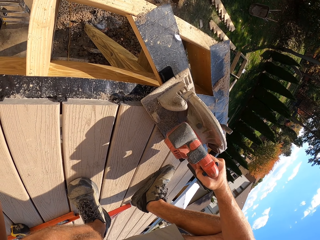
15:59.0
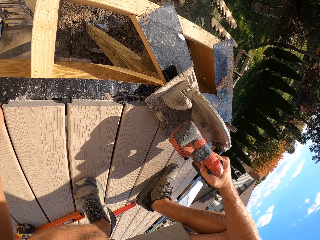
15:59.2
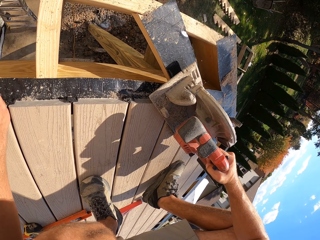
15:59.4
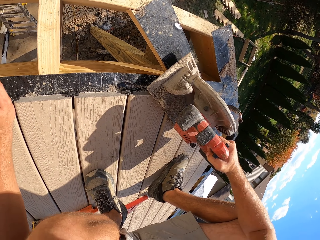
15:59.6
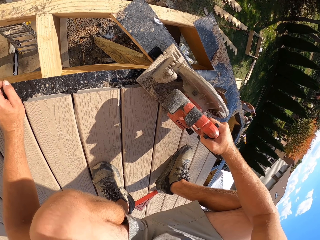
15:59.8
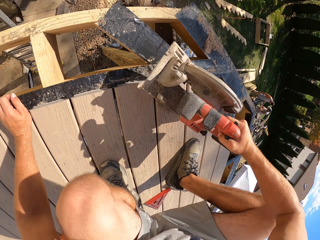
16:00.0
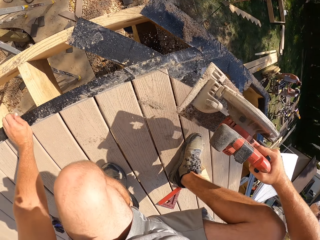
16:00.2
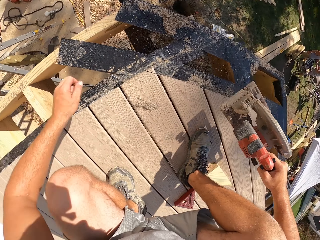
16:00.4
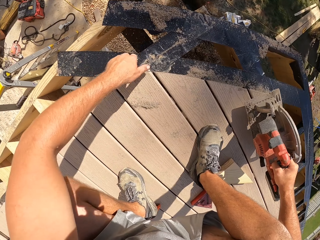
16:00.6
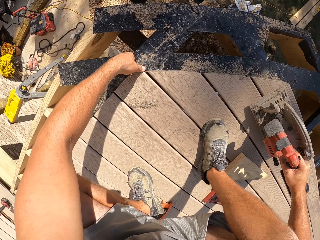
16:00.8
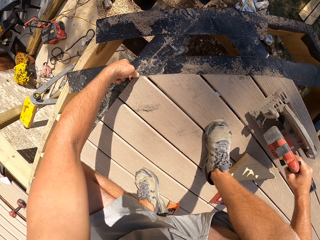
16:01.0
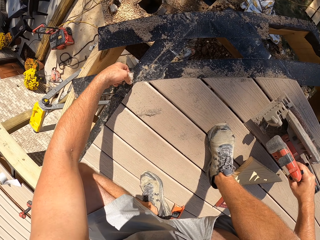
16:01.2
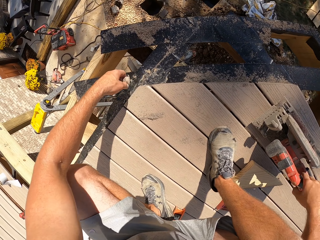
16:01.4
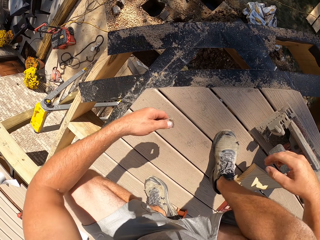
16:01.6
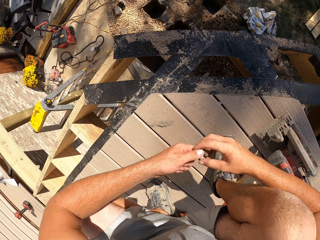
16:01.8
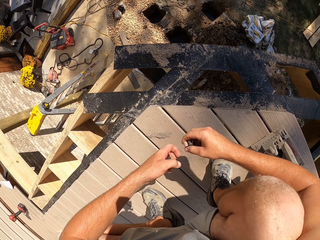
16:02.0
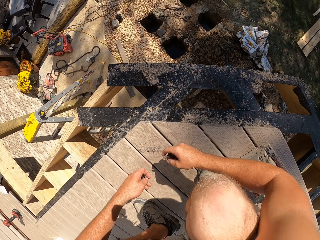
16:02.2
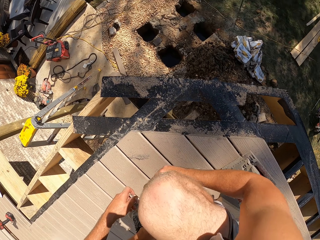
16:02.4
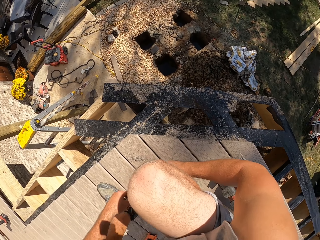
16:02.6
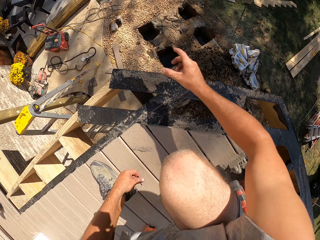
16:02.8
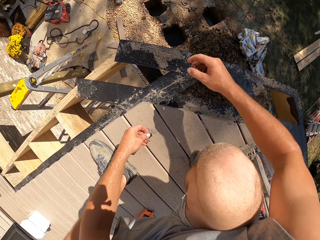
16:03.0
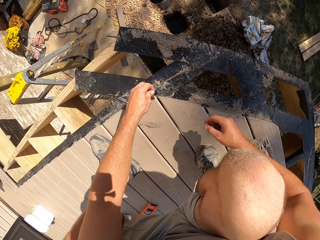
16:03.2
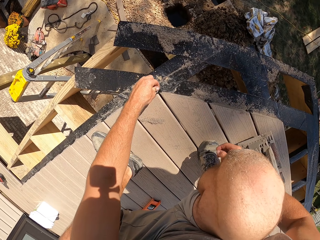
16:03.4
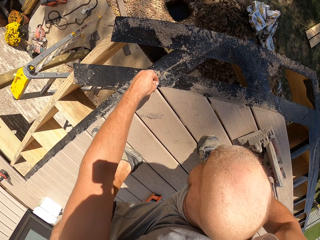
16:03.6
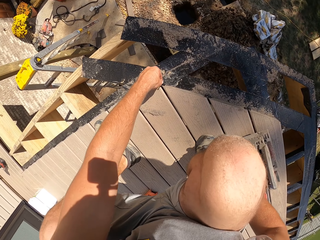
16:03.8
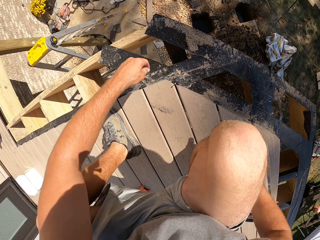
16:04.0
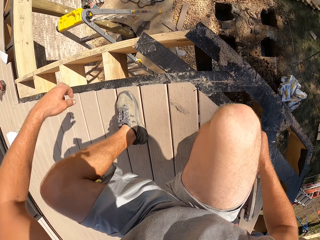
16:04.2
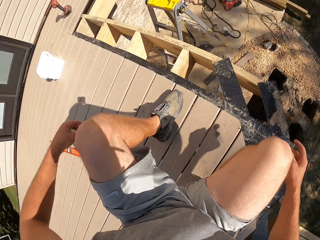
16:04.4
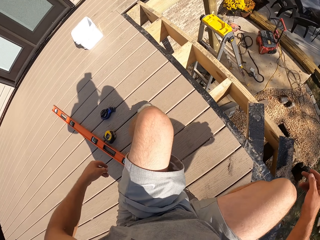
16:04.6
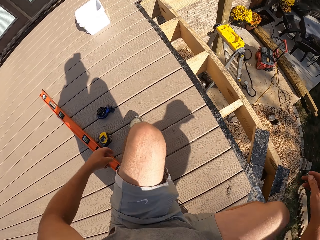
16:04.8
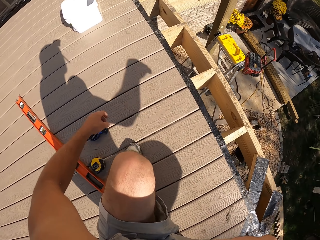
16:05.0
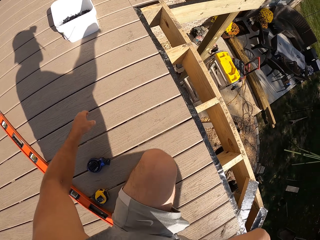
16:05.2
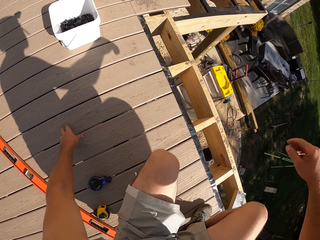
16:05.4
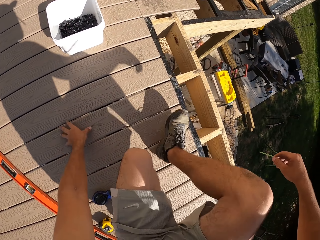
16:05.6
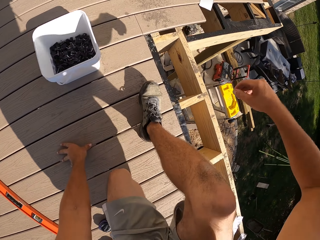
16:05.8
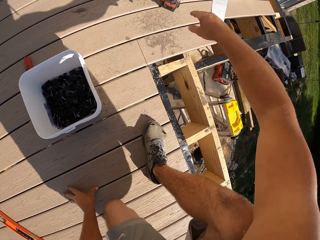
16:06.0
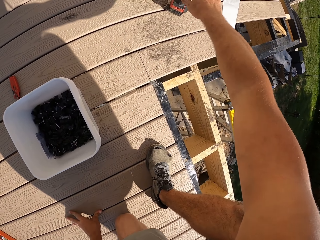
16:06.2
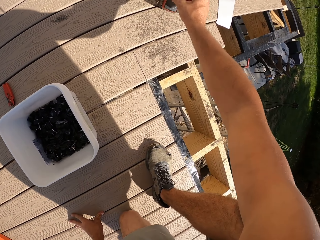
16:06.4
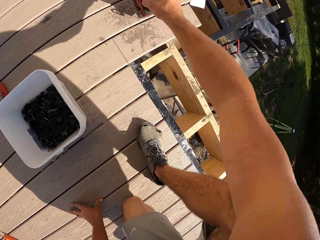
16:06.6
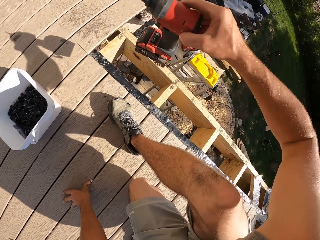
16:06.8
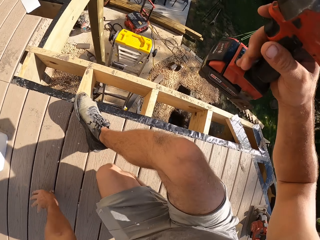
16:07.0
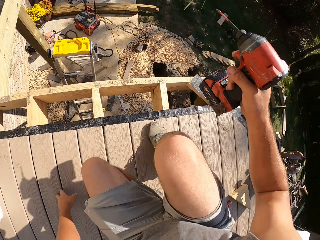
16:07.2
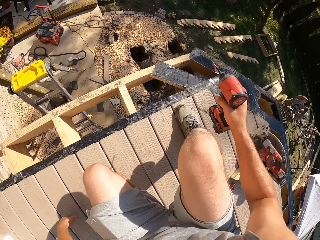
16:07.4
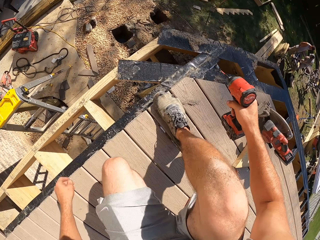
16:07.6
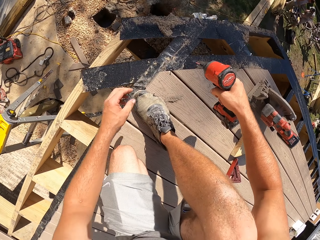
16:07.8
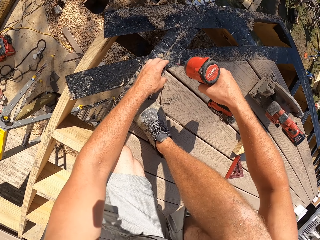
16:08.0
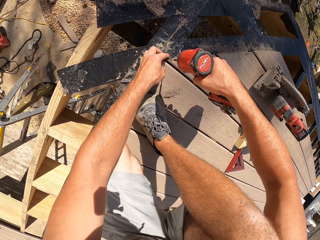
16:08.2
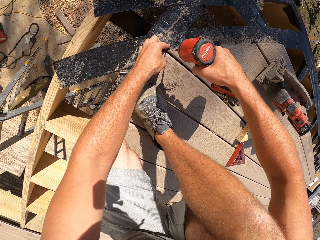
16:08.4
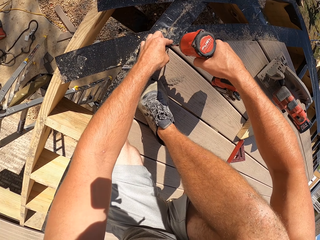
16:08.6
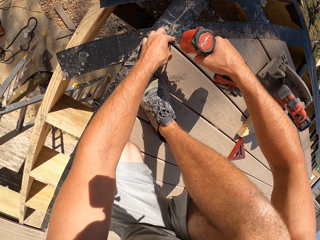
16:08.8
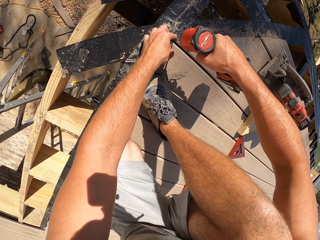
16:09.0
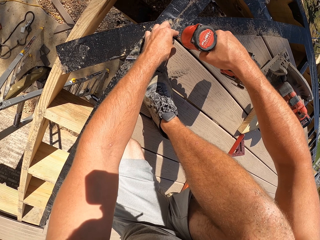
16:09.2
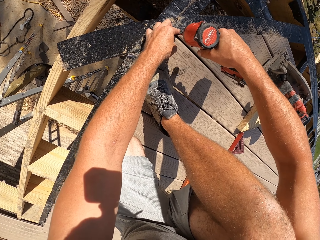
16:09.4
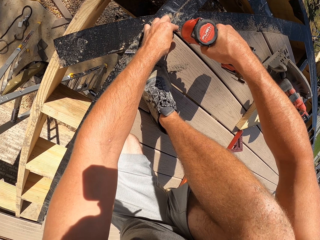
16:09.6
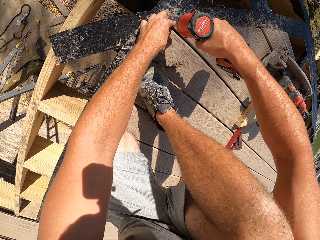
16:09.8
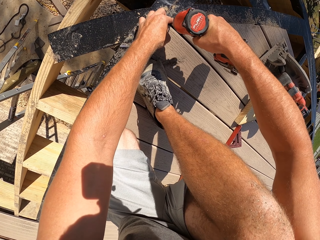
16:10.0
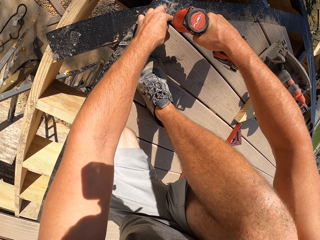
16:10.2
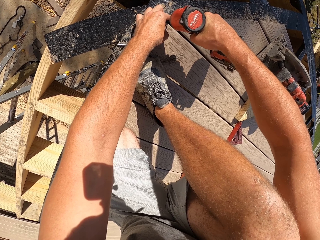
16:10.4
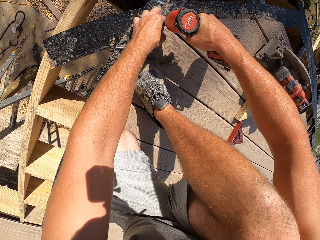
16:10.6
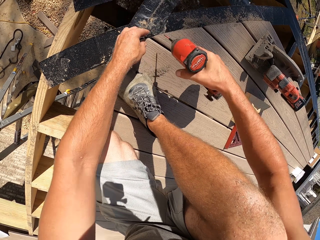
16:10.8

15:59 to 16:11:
The camera wearer lifts the circular saw with his right hand and places the circular saw on the veranda floor with his right hand. He removes a piece of wood with his left hand. He picks the wood with the left hand. He exchanges the piece of wood to his right hand. He moves his body. He throws the piece of wood with his right hand. He holds a screw on the wood frame with his left hand. He moves his body. He picks the cordless drill with his right hand. He tightens the screw with the cordless drill.

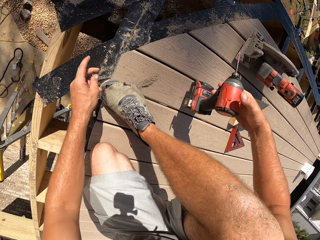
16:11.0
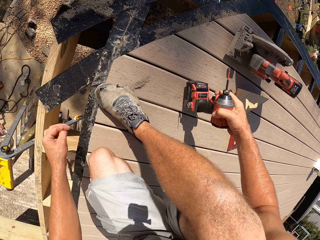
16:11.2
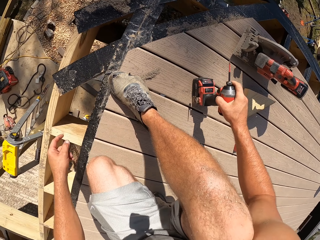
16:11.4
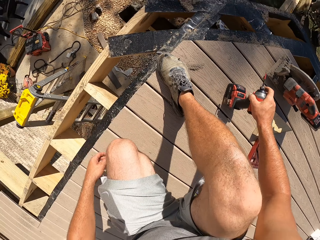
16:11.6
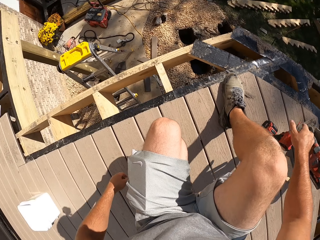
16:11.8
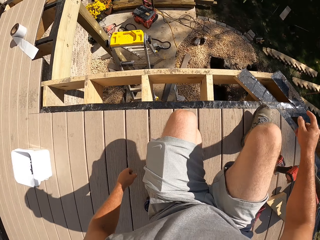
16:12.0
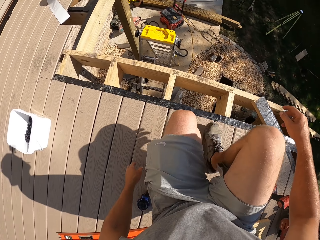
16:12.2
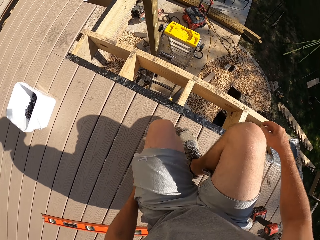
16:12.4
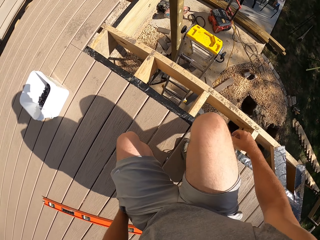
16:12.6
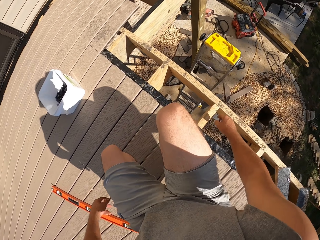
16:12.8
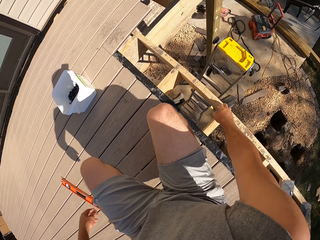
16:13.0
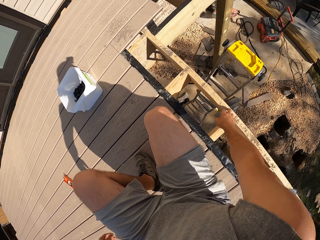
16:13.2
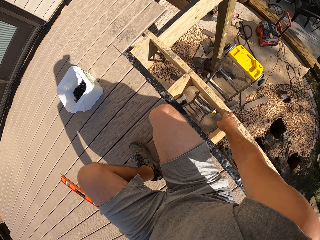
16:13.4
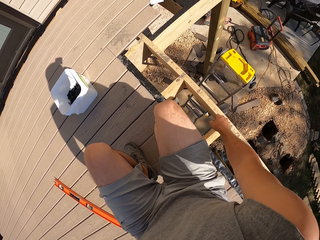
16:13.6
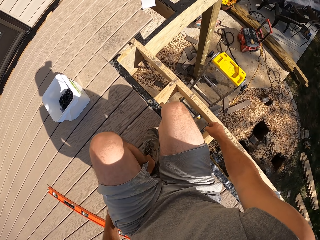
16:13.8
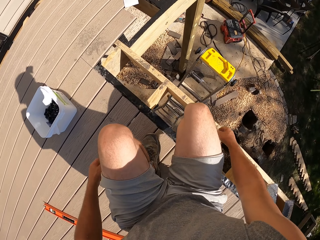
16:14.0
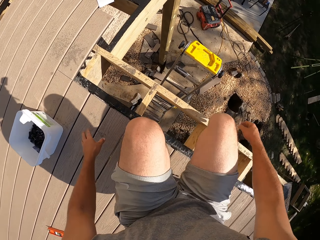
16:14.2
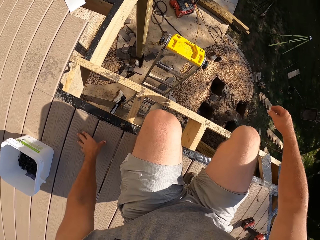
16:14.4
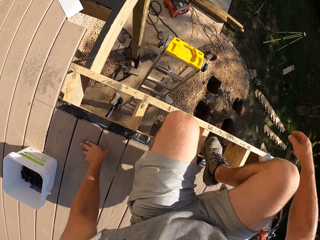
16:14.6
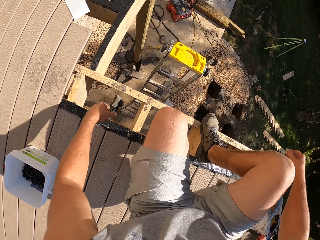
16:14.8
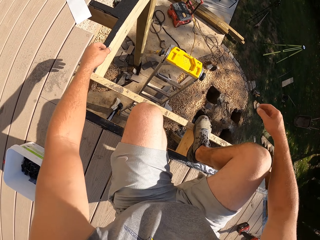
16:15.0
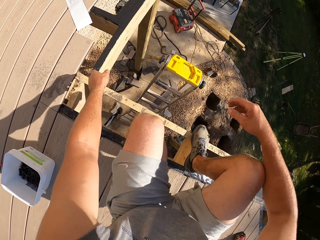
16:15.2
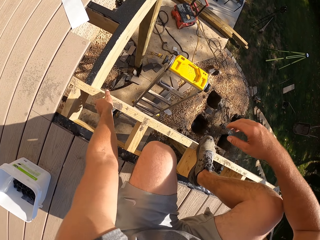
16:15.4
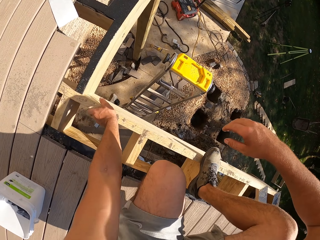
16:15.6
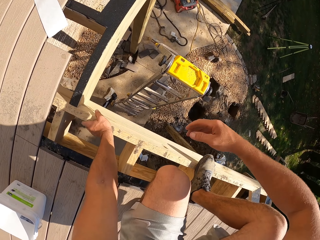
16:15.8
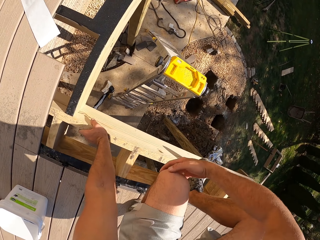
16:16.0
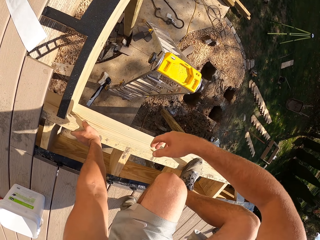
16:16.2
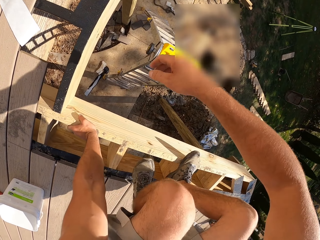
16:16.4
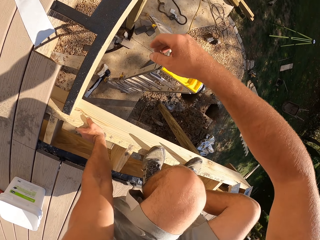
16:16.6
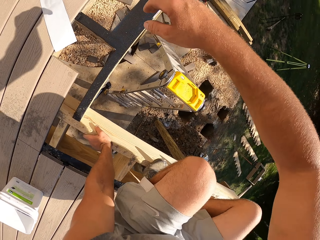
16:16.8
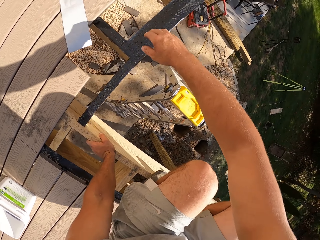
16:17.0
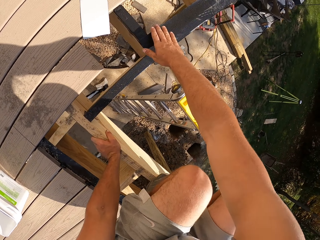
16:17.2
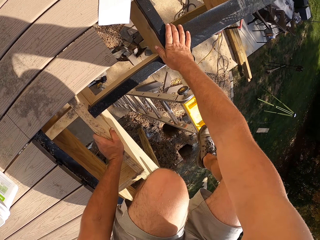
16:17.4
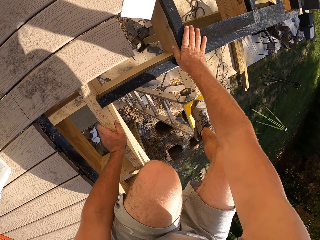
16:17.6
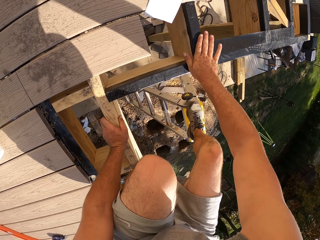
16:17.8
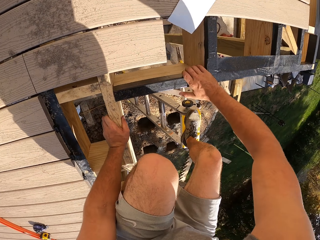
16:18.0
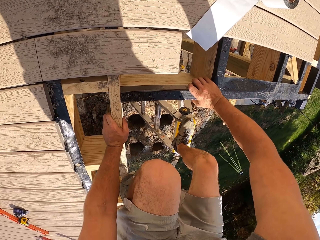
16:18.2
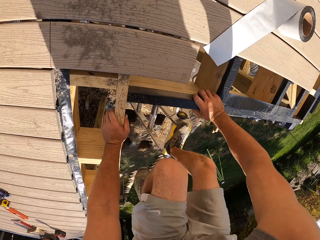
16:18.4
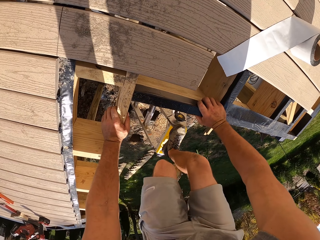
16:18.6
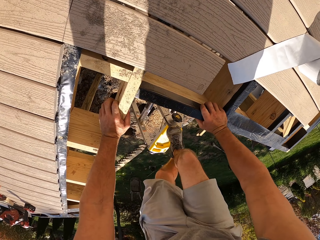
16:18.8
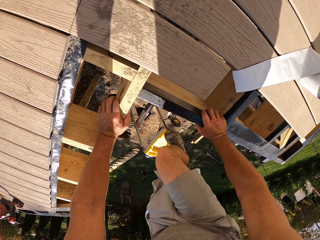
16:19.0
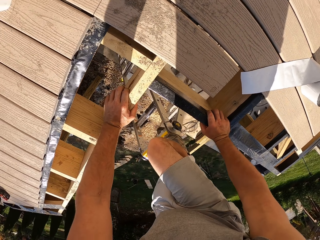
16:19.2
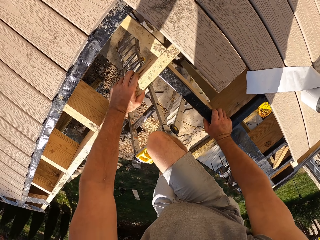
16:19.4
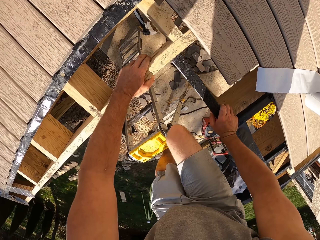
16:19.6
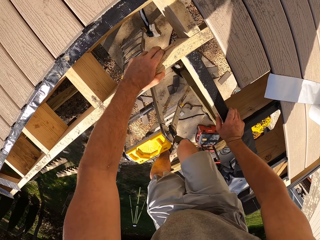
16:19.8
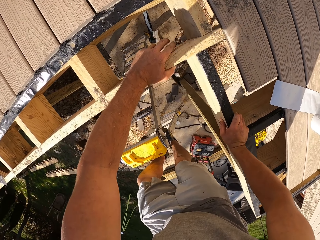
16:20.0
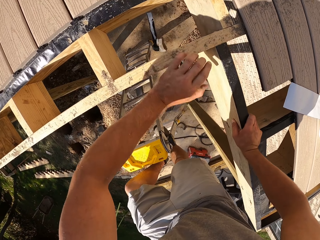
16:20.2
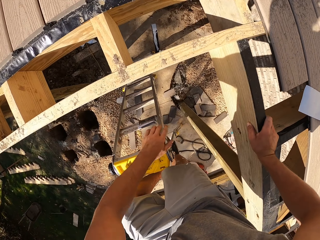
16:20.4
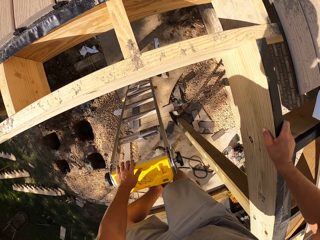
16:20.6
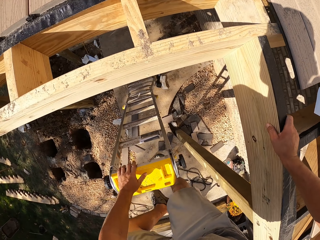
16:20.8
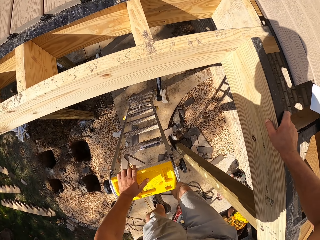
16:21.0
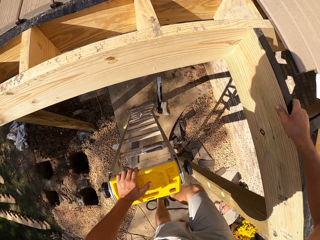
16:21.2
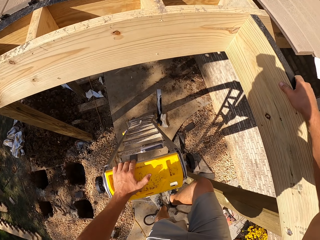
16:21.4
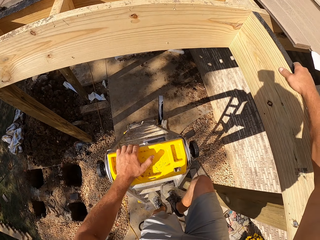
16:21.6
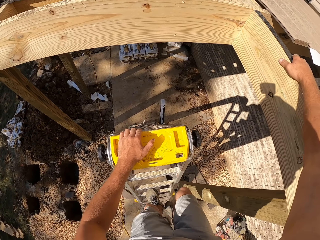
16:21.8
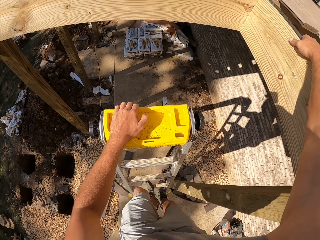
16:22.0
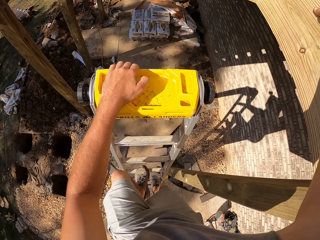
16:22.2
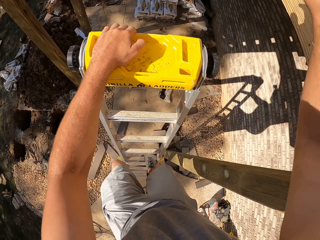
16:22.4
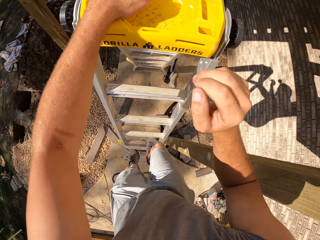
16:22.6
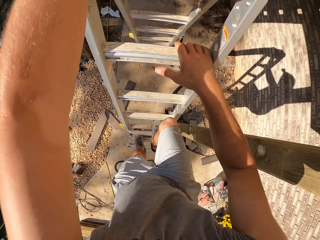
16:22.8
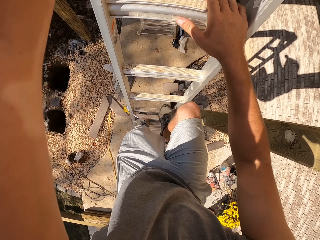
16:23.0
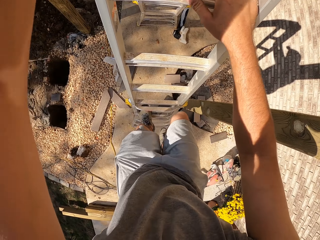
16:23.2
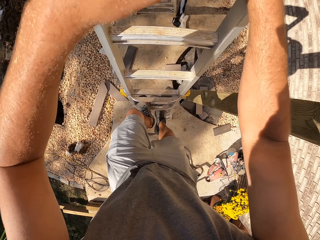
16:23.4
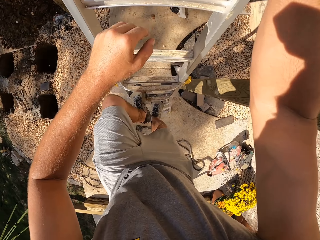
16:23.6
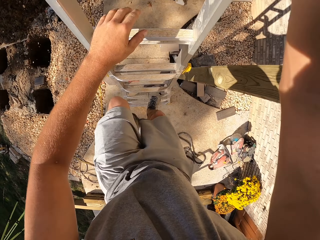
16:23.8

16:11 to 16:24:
The camera wearer places the cordless drill on the ground floor with his right hand. He moves his body. He holds the wood with the left hand. He touches the wood with the right hand. He steps down from the ladder.
